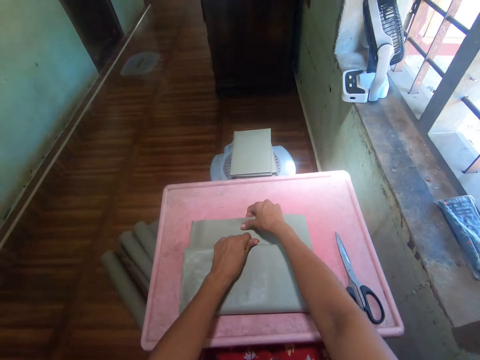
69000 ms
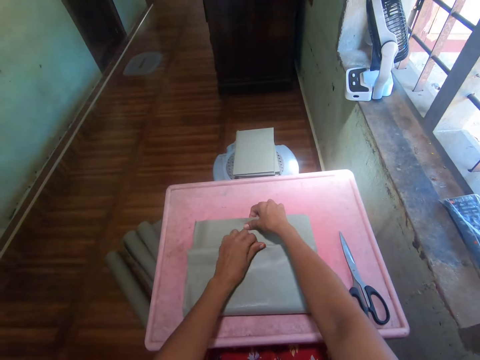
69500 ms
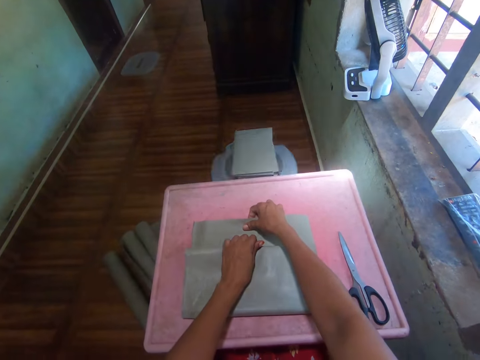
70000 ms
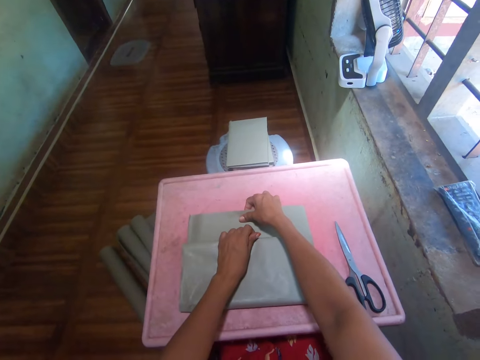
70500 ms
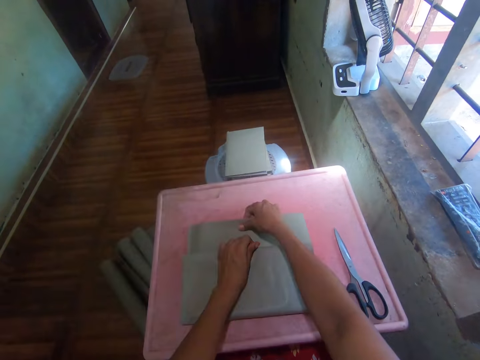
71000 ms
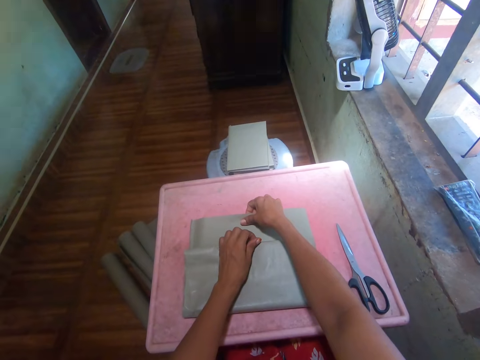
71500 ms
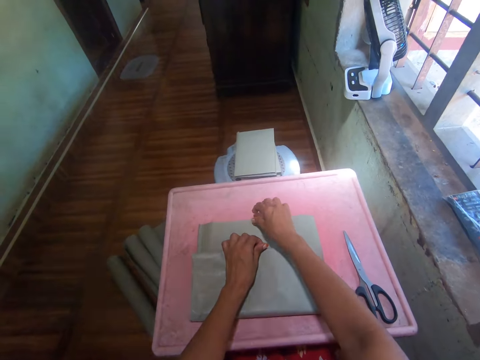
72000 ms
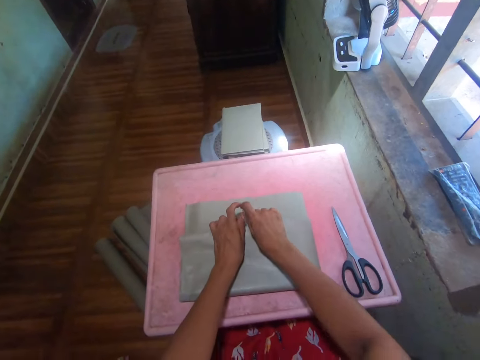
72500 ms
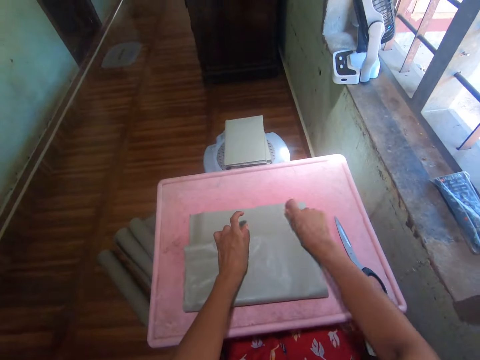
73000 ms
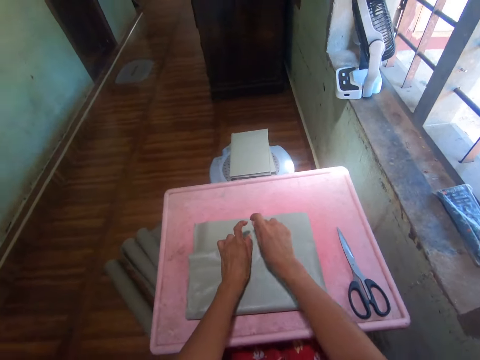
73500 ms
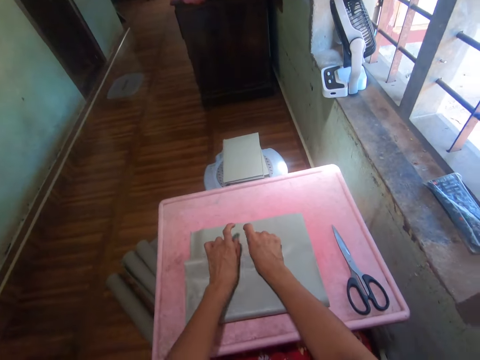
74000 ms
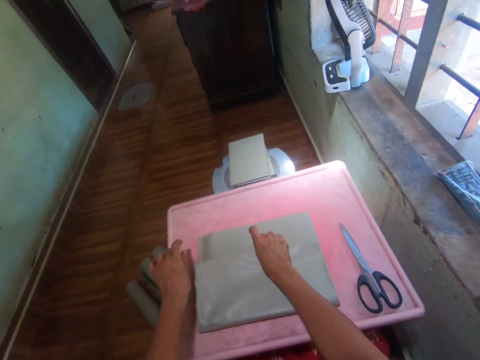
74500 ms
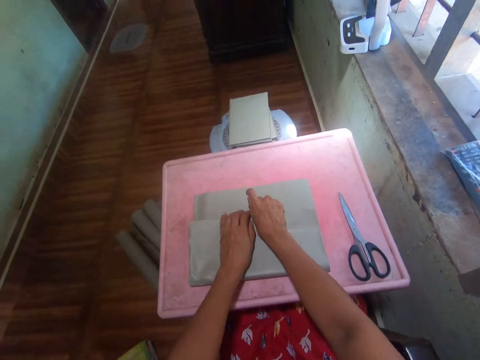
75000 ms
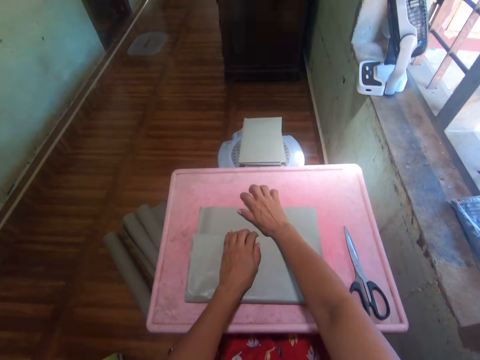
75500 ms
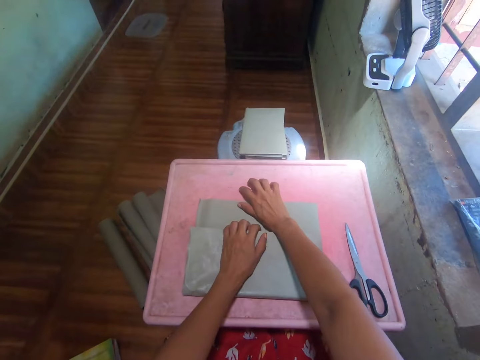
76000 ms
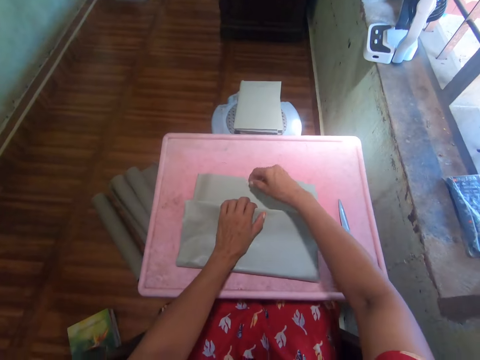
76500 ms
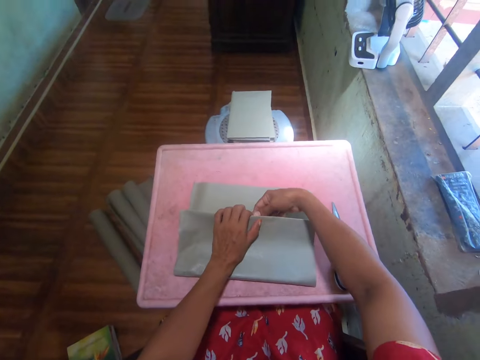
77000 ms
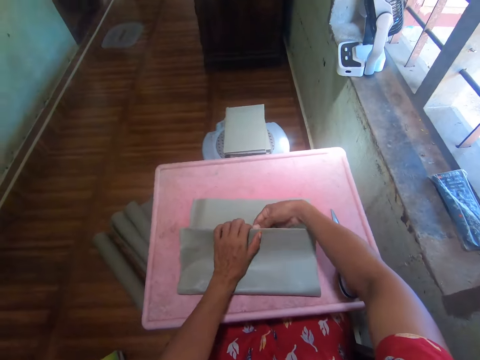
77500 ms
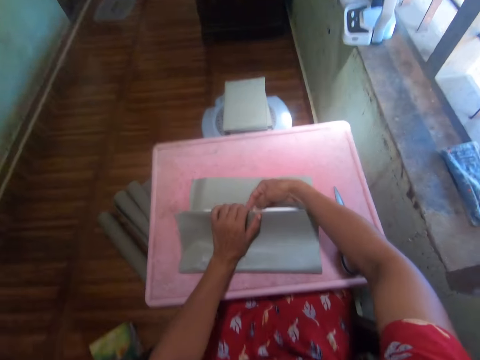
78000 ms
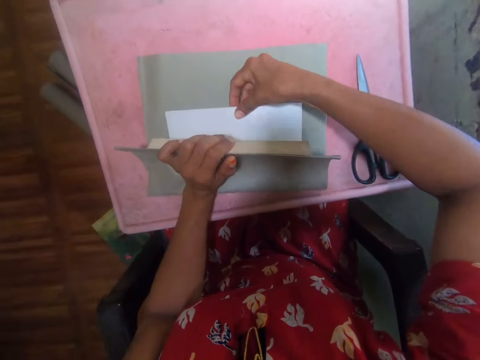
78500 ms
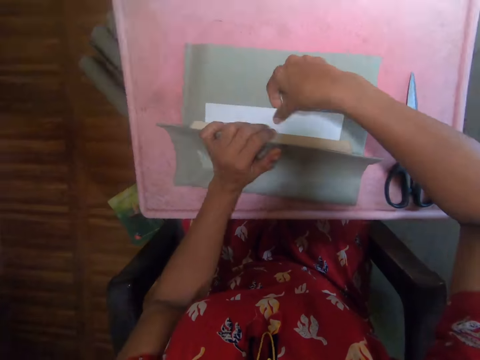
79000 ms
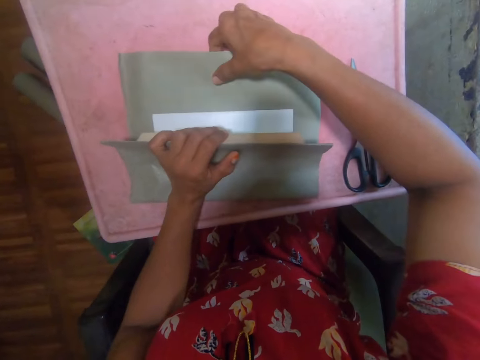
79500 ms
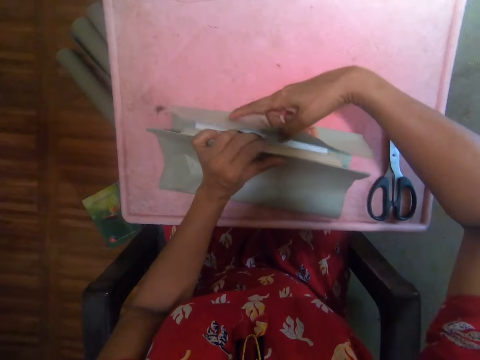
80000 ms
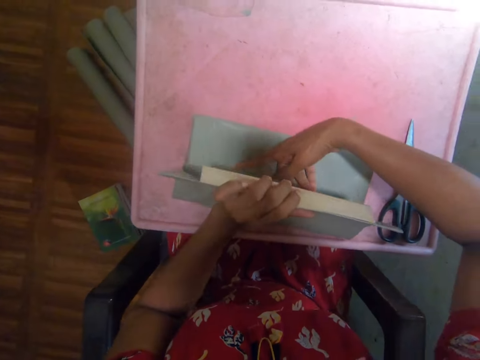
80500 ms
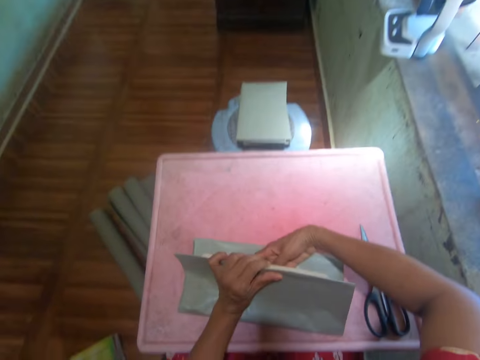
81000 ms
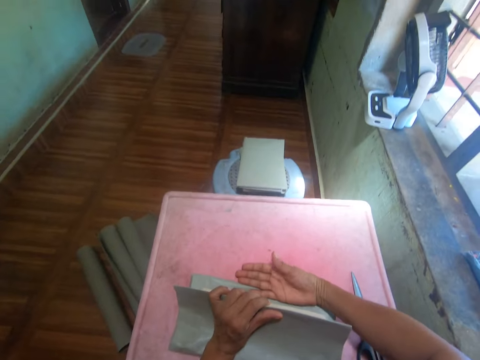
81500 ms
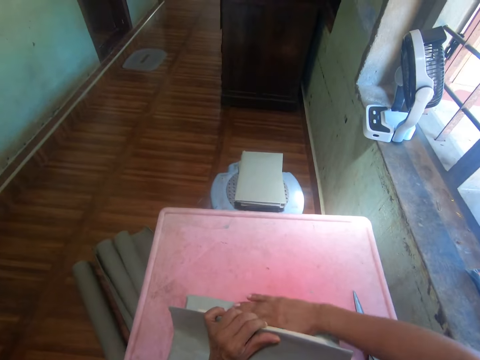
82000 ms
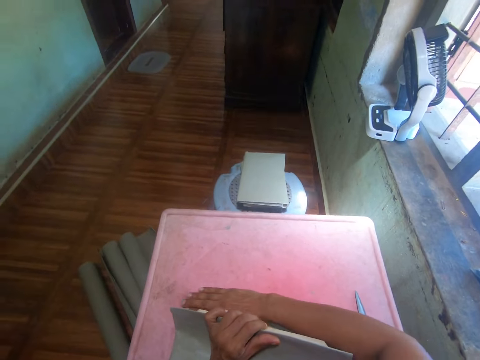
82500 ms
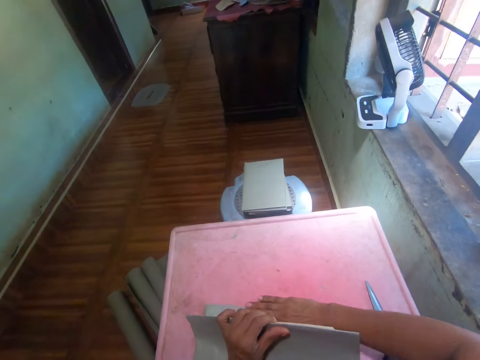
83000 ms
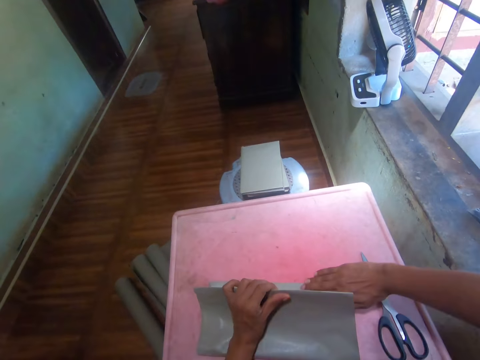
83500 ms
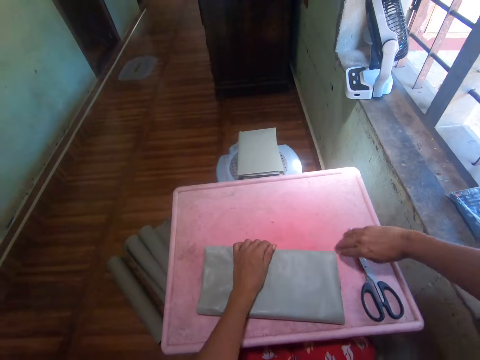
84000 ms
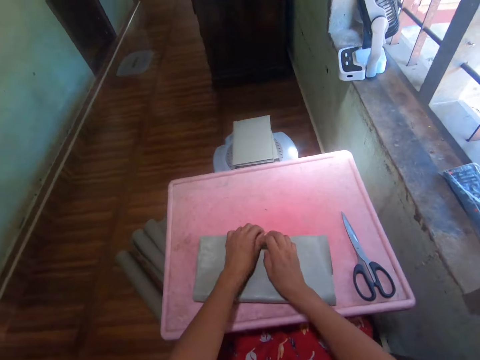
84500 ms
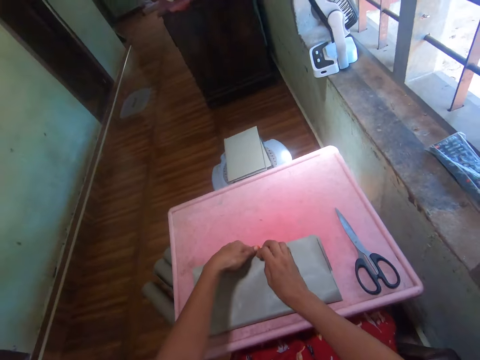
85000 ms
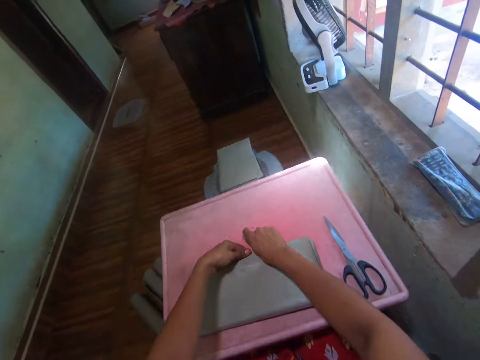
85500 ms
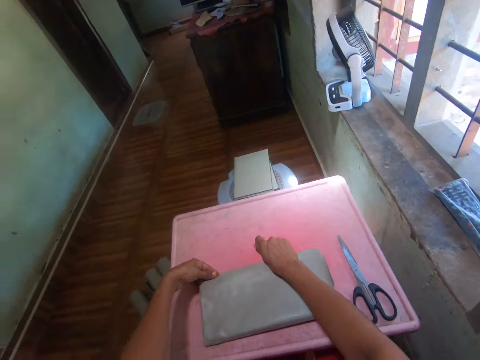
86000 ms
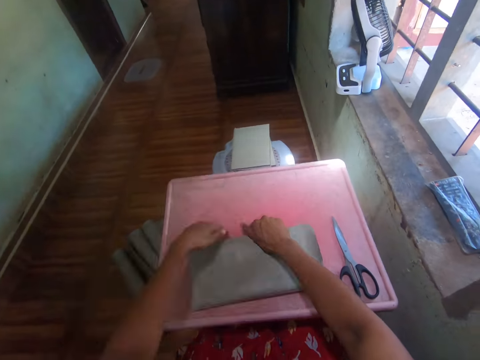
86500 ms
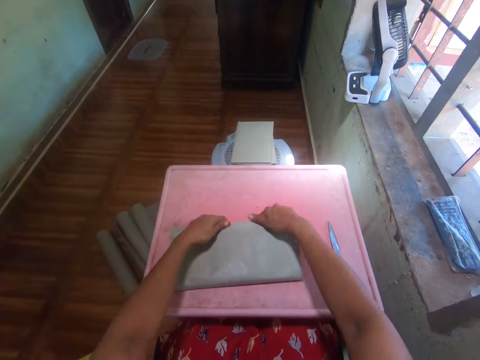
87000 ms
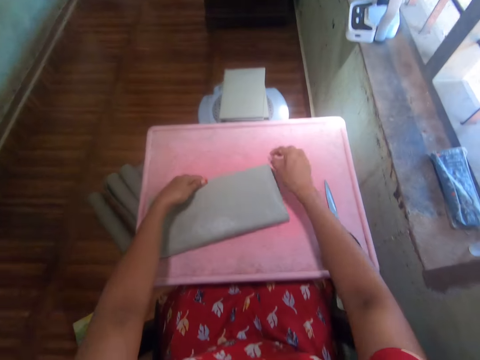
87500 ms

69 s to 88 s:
The camera wearer holds the cover paper. They press the cover paper. They touch the book. They fold the cover paper. They press the cover paper. They close the book. They press the cover paper.

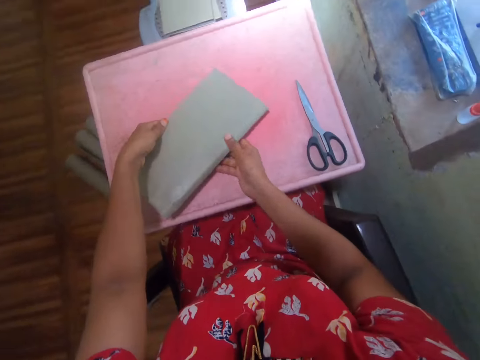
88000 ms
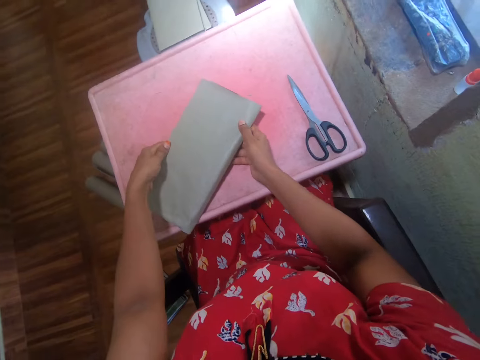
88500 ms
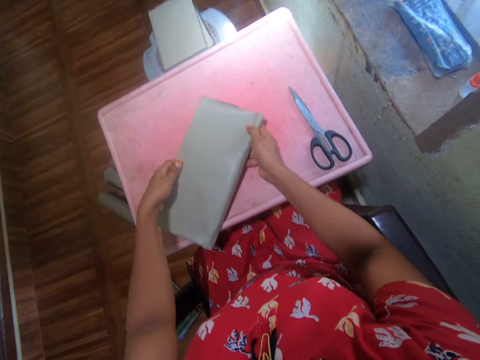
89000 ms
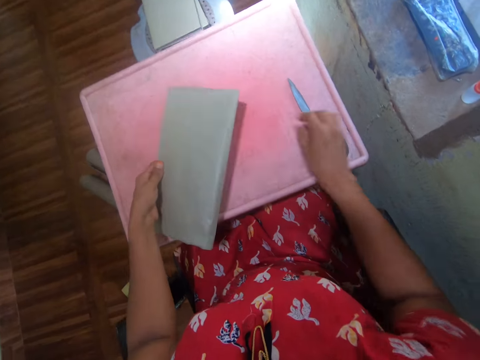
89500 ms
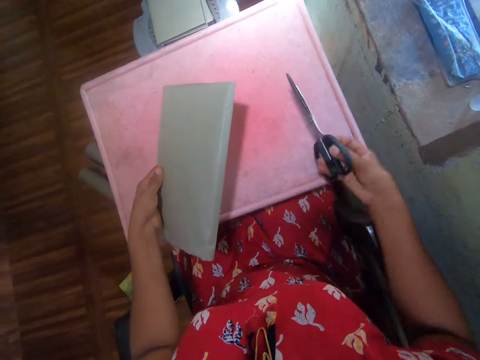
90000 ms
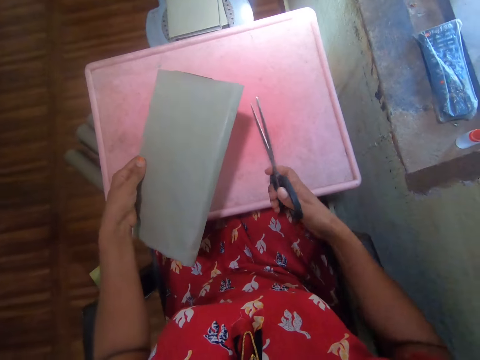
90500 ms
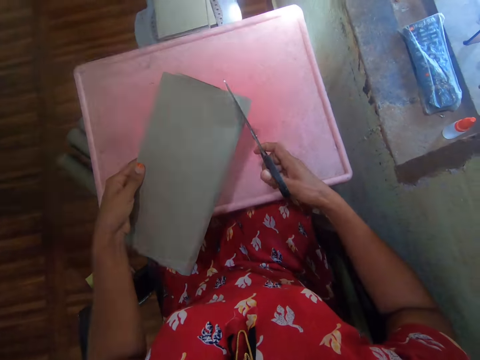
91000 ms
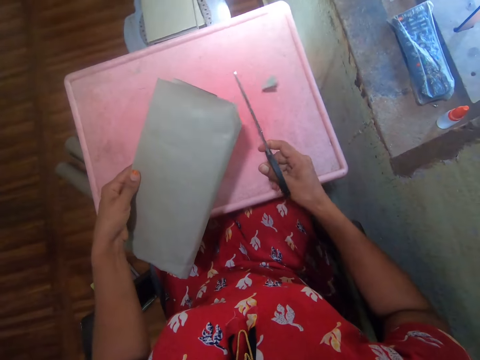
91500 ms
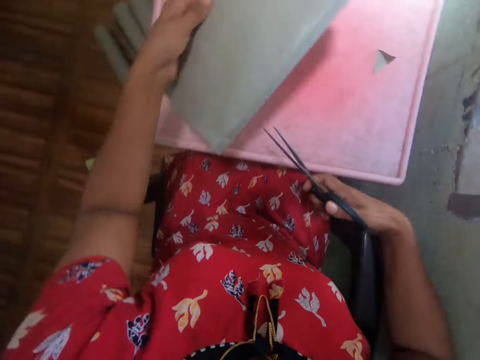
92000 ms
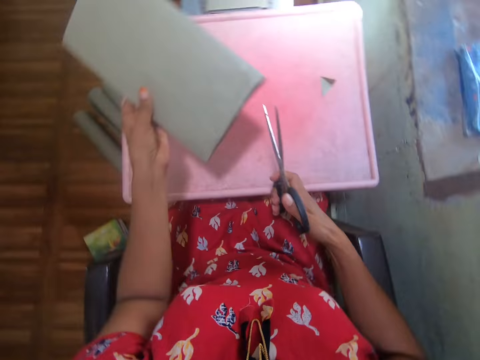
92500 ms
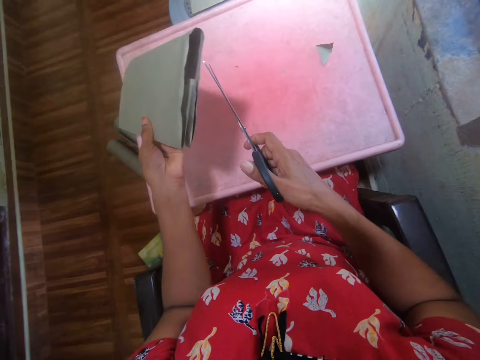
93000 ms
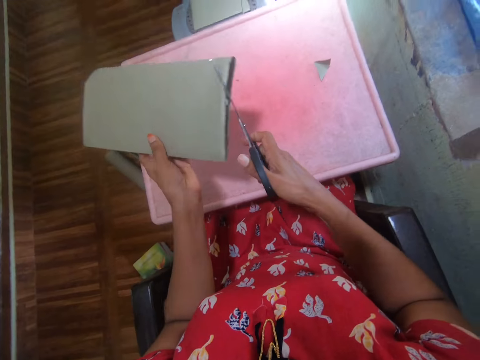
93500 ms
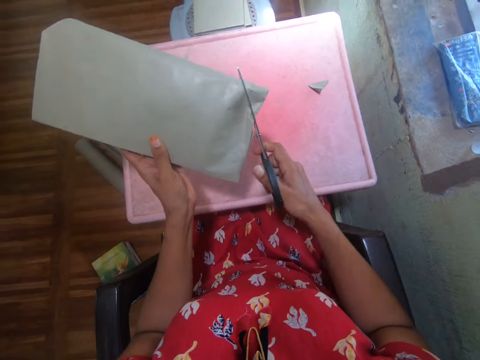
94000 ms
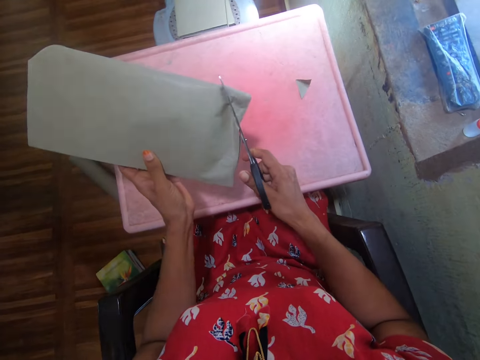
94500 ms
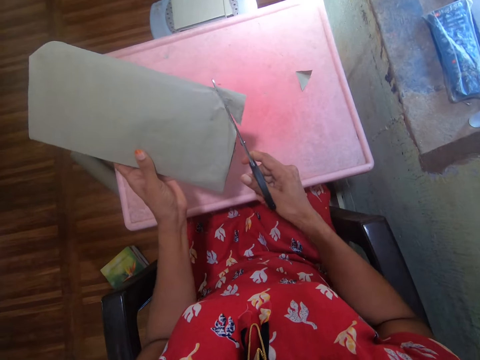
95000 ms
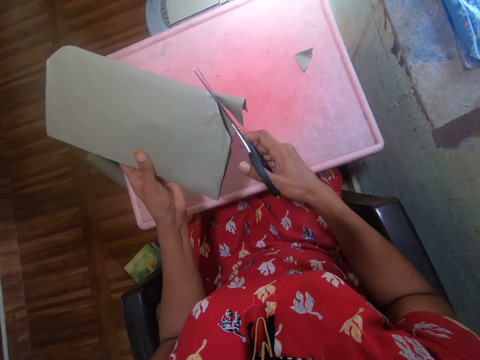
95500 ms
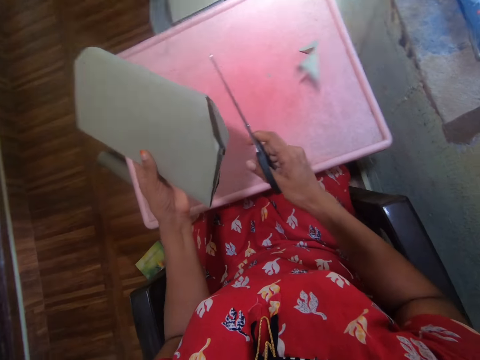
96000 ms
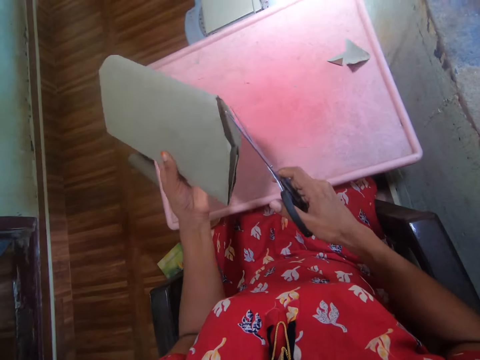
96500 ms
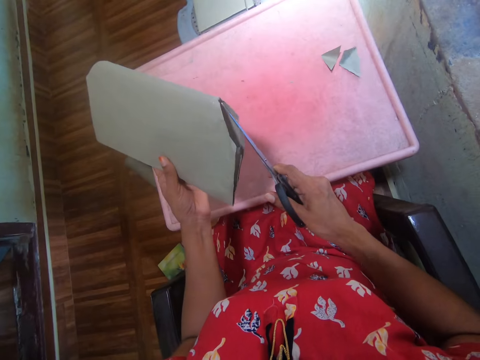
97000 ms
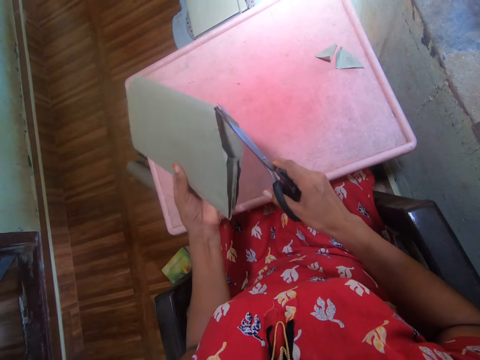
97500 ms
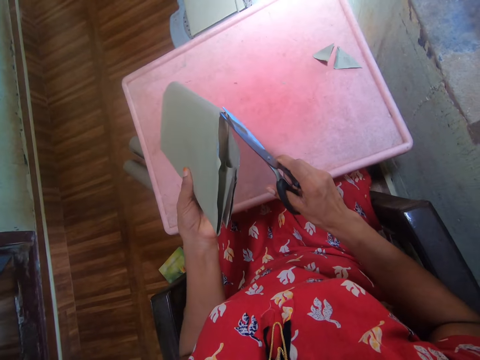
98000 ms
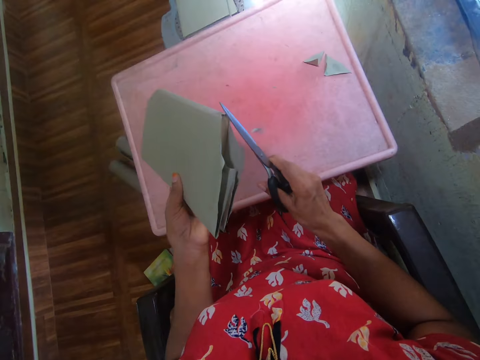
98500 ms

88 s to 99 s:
The camera wearer picks up a pair of scissors. They cut the cover paper with the scissors.
